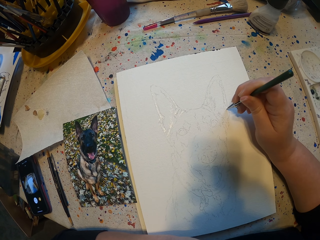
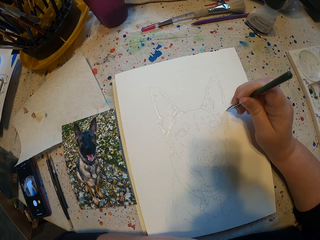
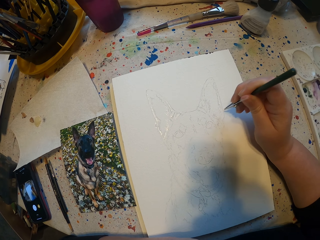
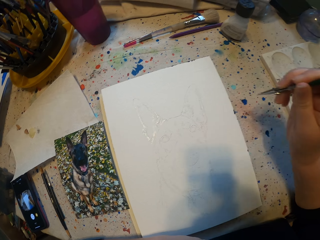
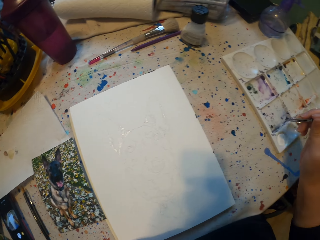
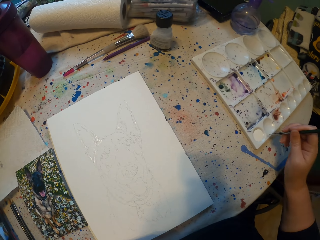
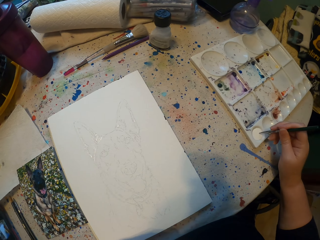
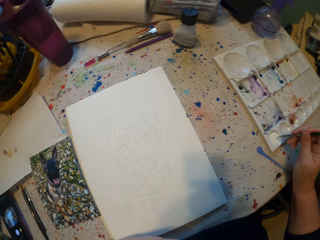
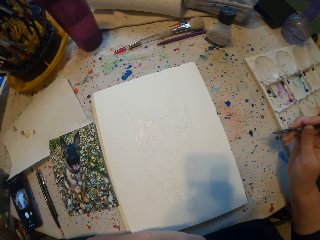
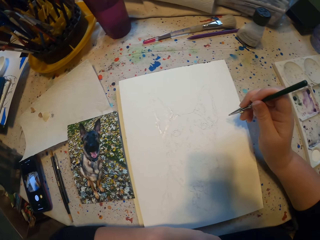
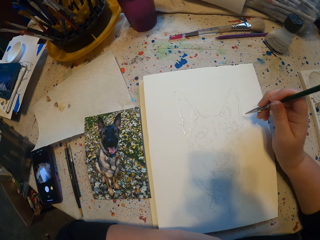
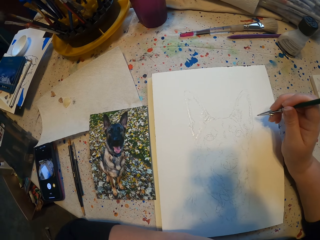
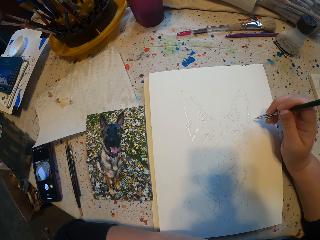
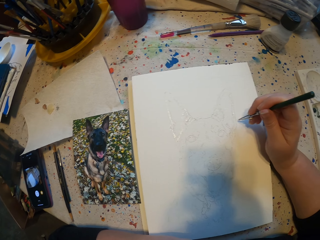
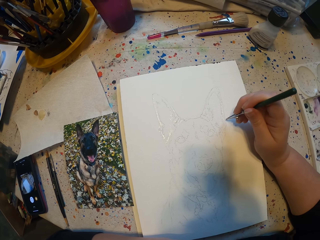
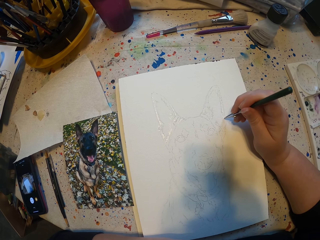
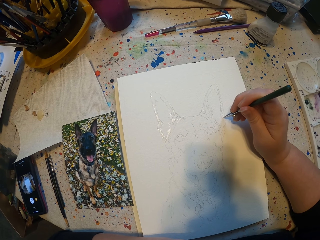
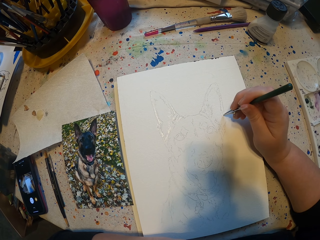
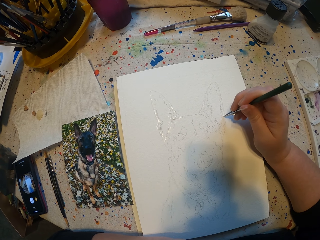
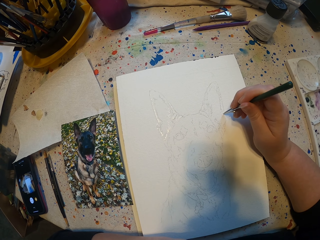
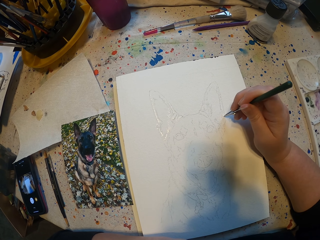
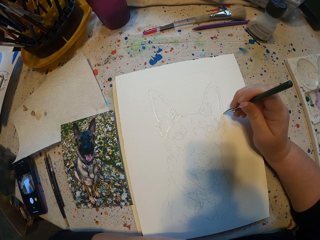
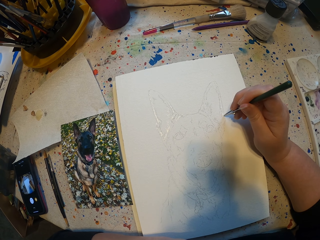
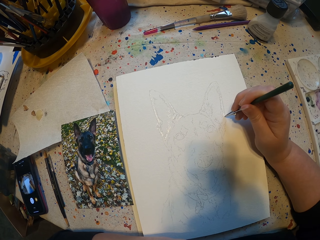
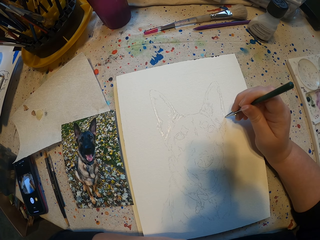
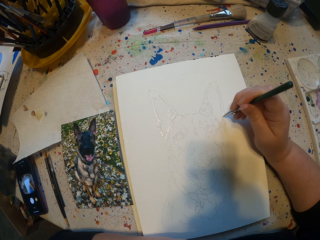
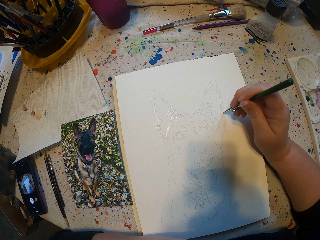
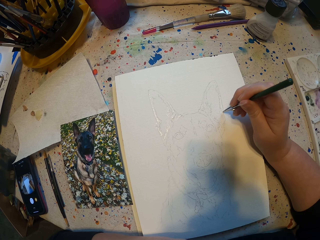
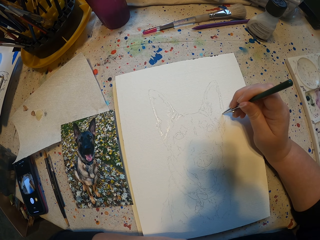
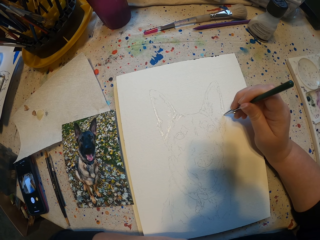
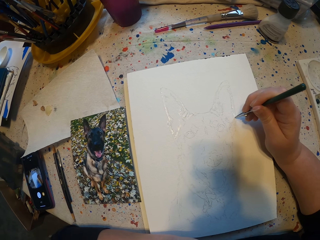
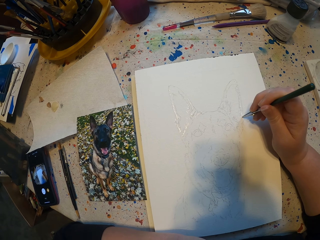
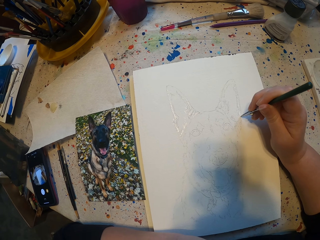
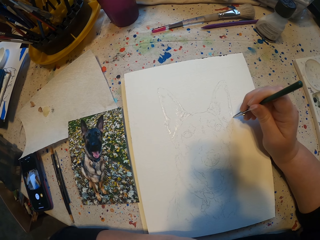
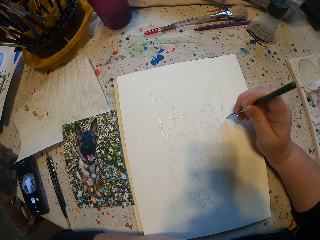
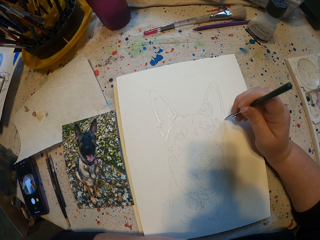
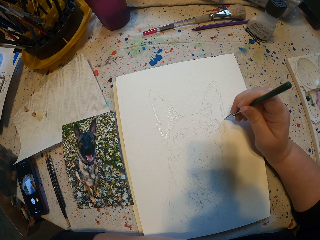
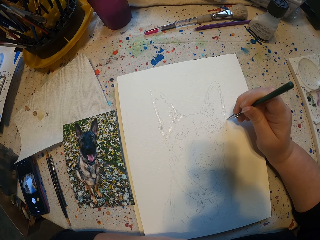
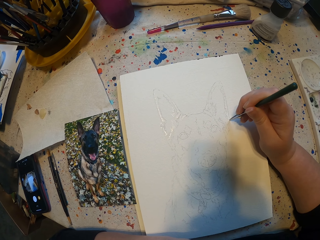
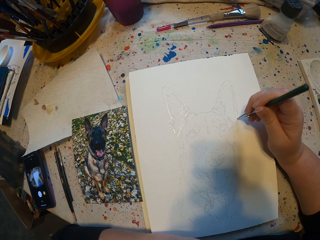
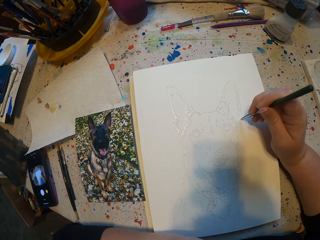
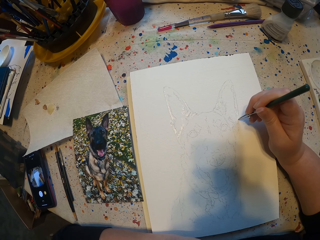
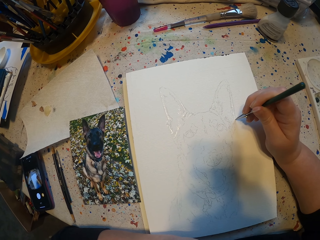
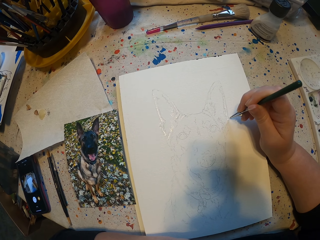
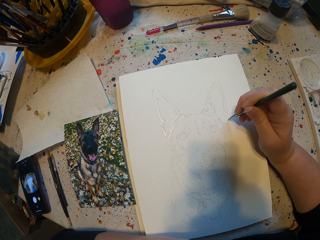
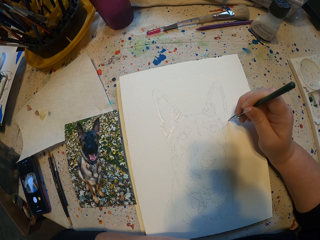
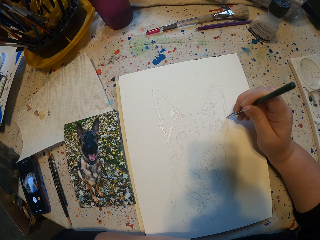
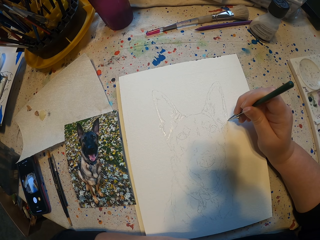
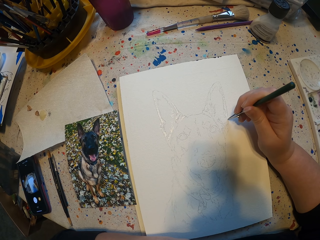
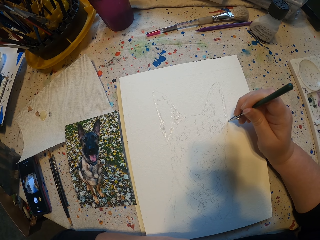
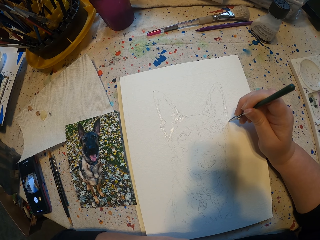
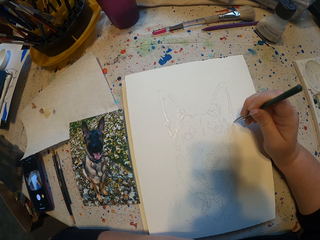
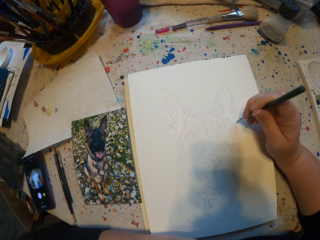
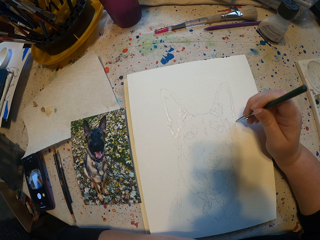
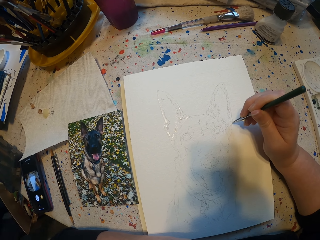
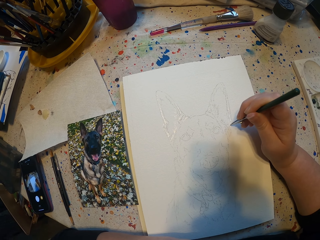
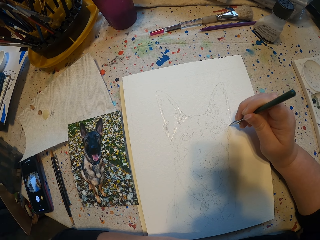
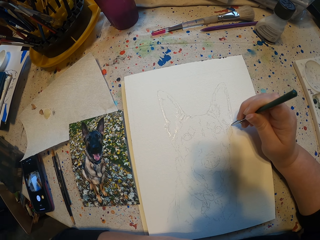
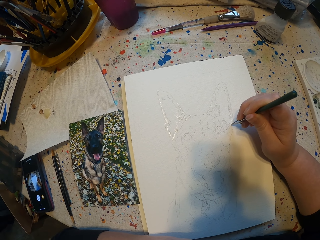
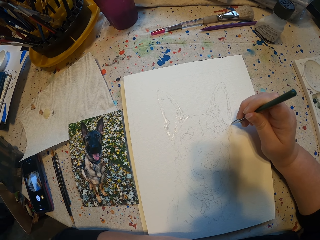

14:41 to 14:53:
The camera wearer puts the brush in the paint. They sketch on a book.

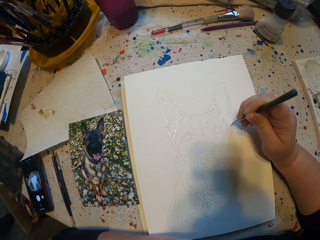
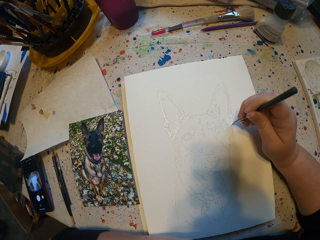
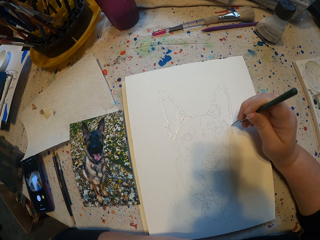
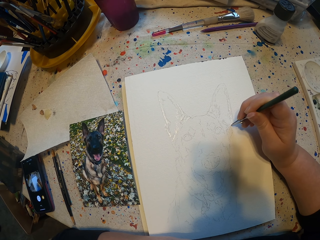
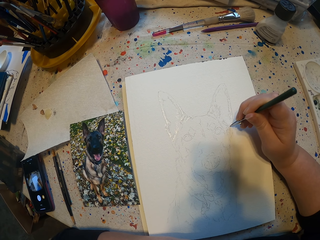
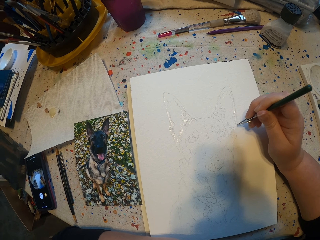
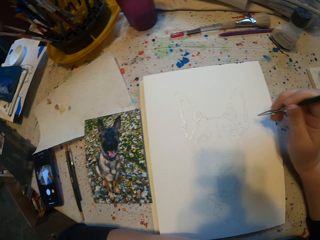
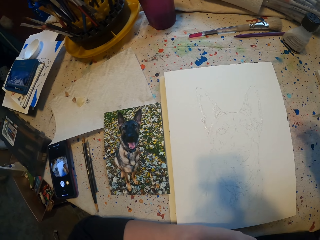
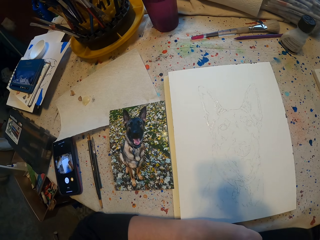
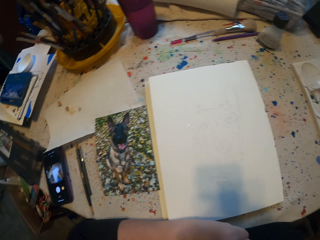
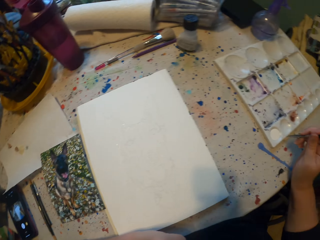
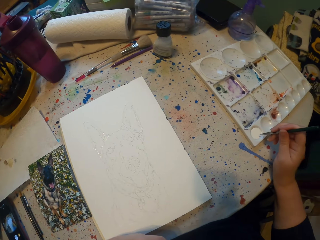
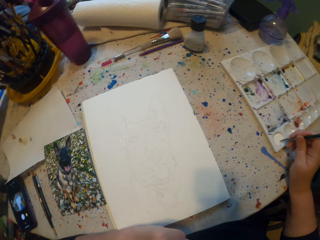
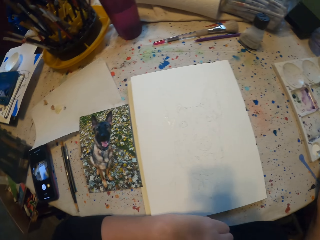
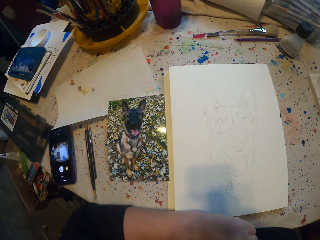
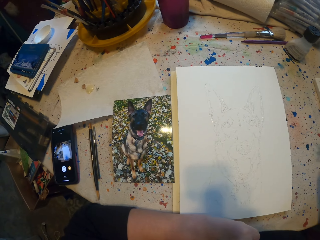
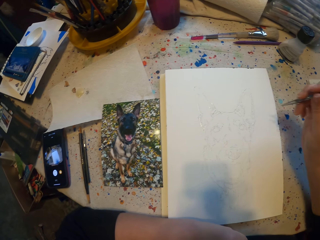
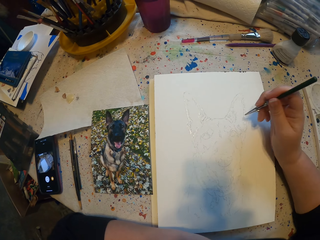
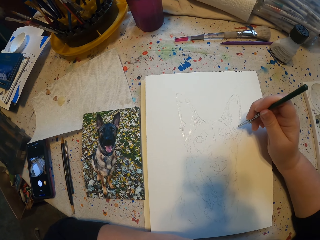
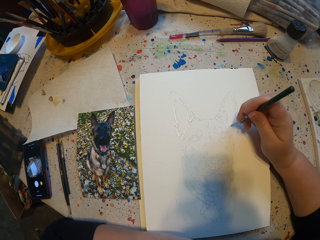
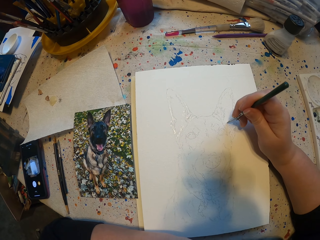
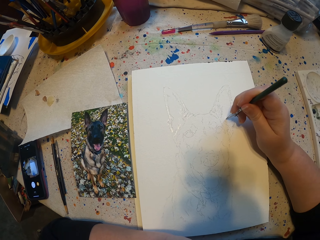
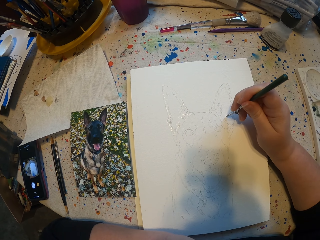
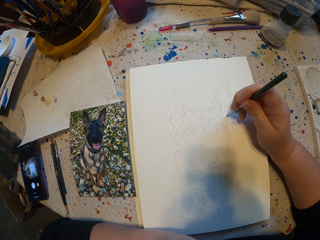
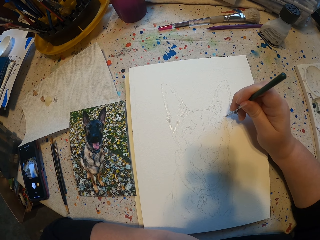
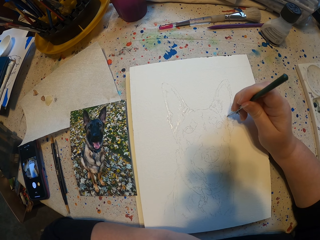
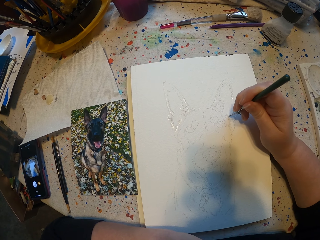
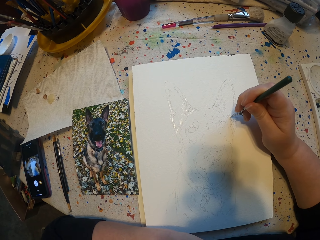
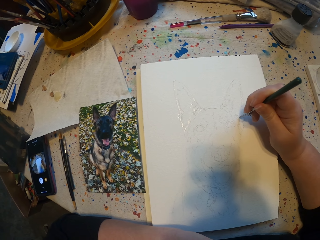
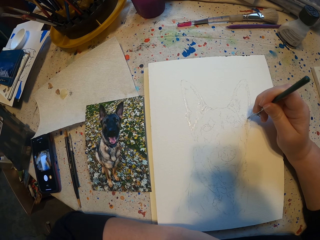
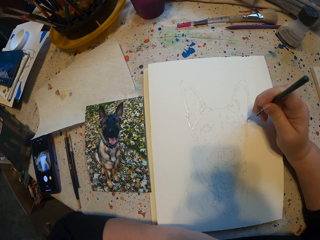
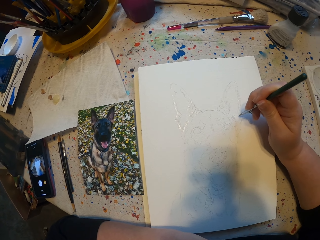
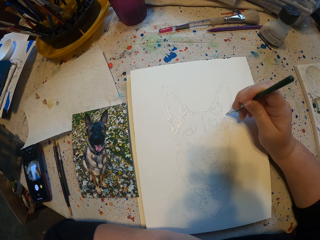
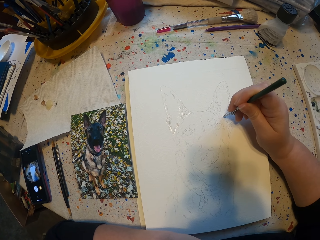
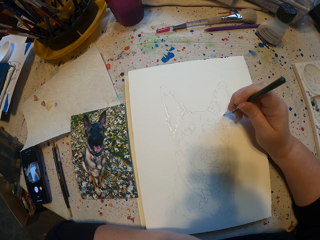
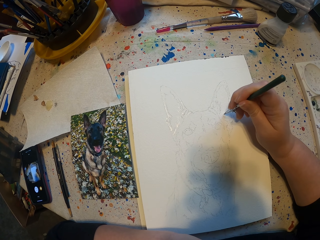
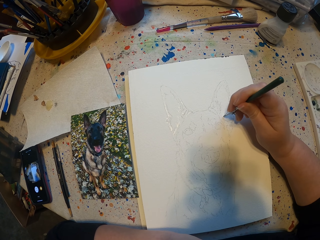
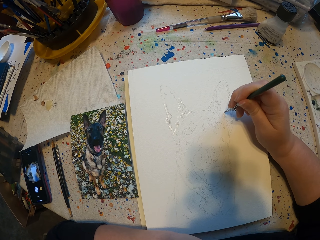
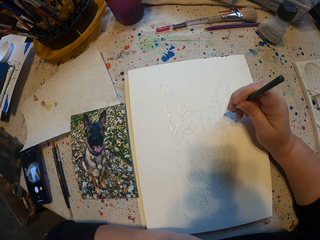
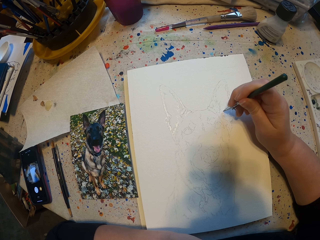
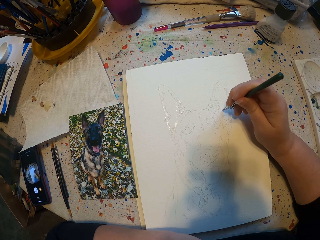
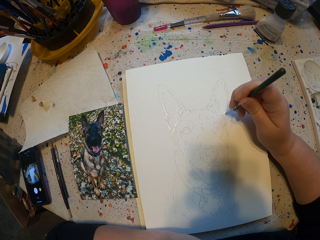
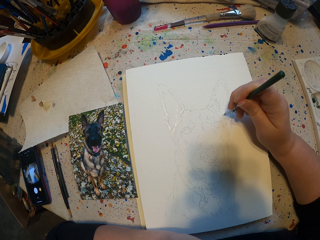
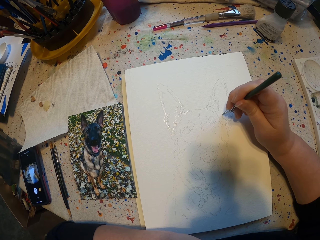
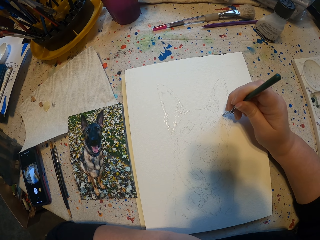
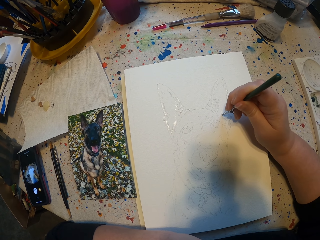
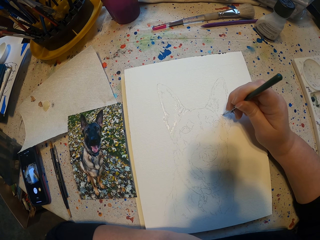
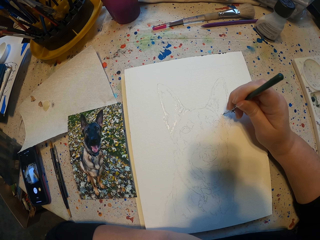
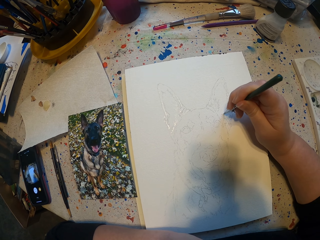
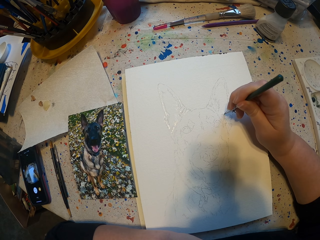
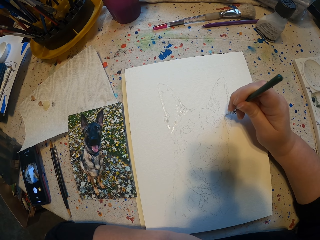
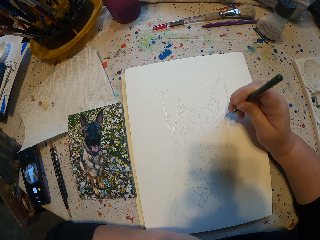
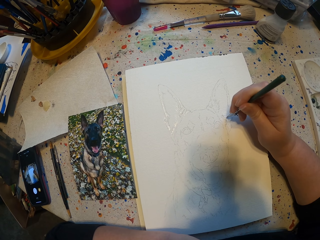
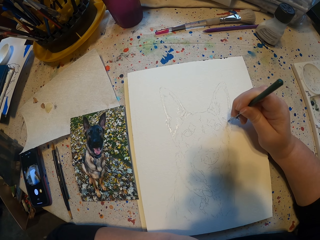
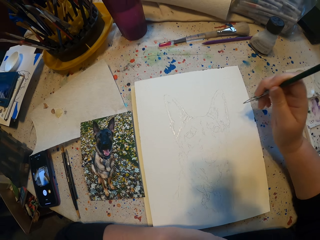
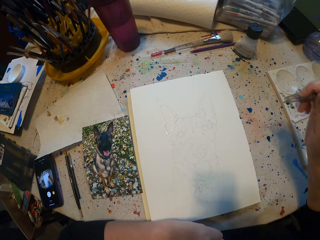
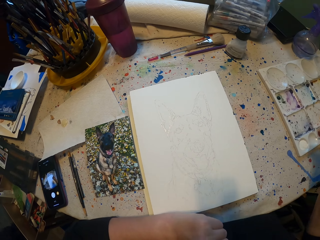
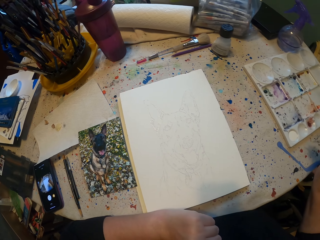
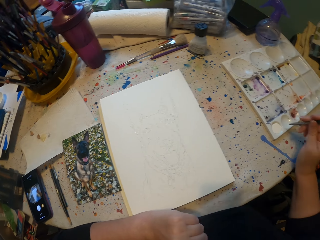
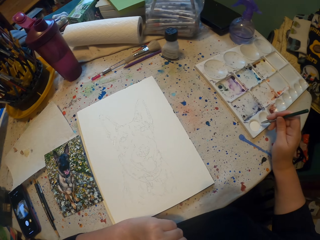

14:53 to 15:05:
The camera wearer puts the brush in the paint. They sketch on a book.
